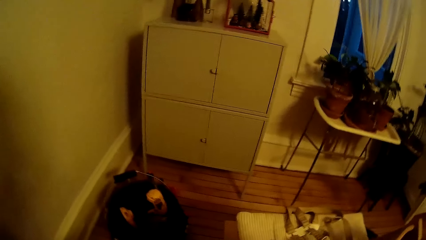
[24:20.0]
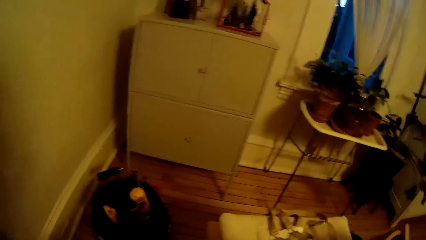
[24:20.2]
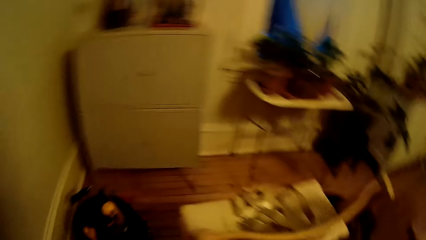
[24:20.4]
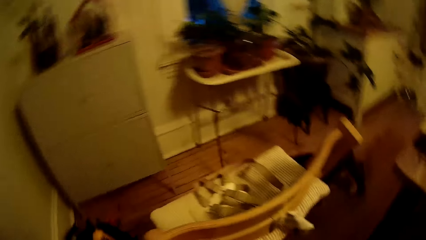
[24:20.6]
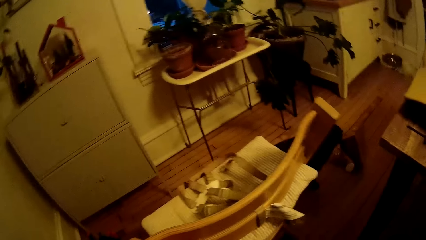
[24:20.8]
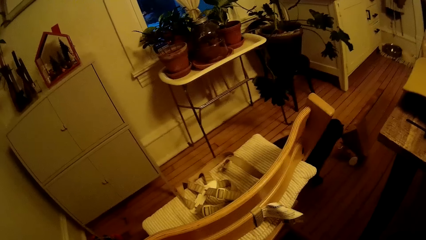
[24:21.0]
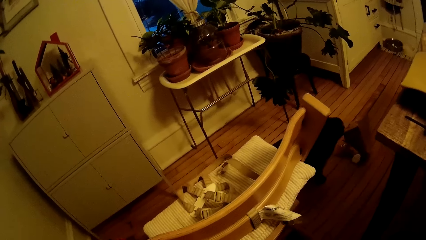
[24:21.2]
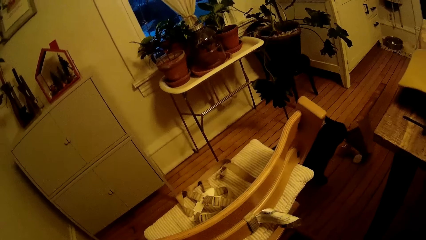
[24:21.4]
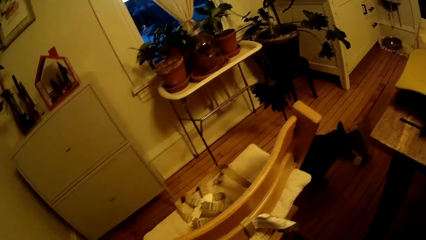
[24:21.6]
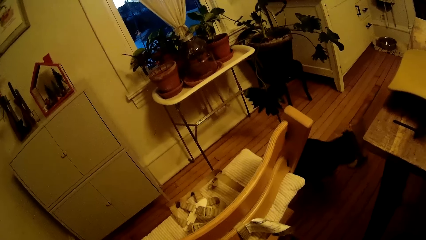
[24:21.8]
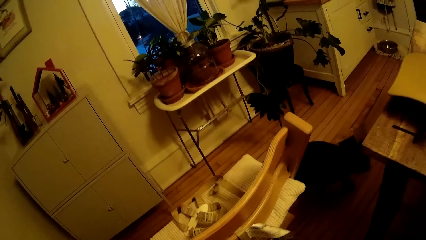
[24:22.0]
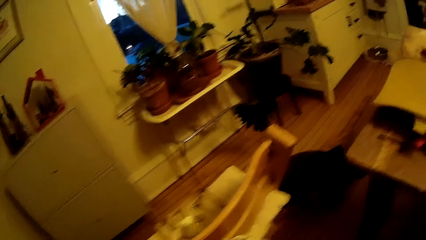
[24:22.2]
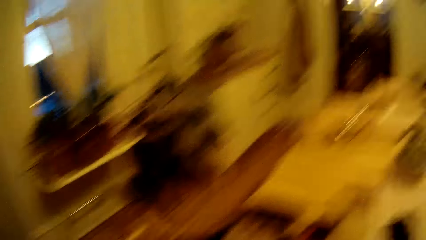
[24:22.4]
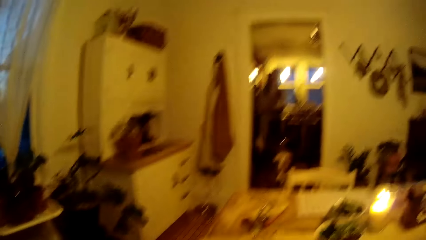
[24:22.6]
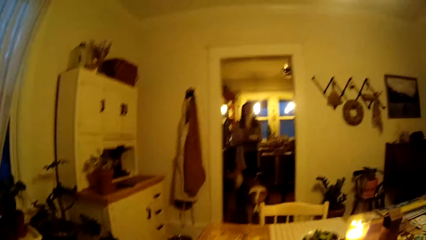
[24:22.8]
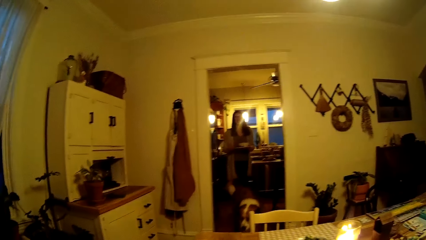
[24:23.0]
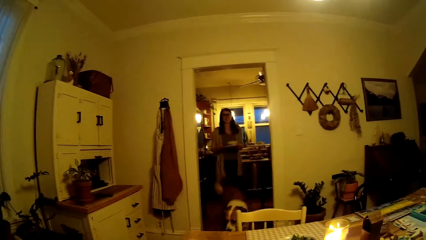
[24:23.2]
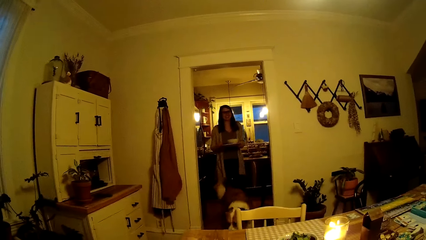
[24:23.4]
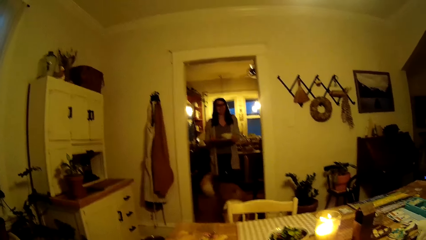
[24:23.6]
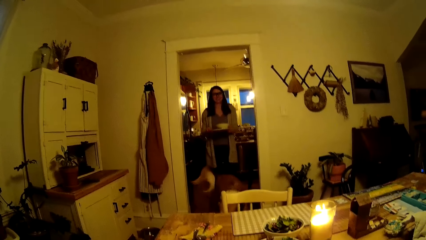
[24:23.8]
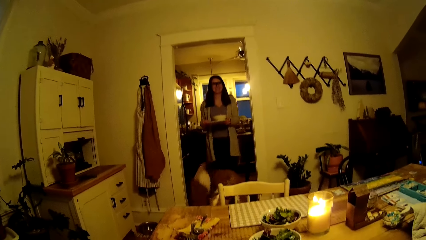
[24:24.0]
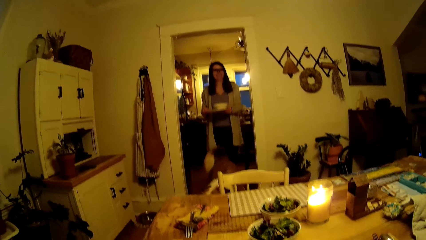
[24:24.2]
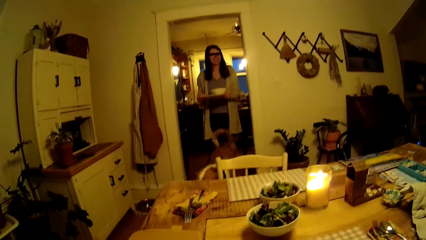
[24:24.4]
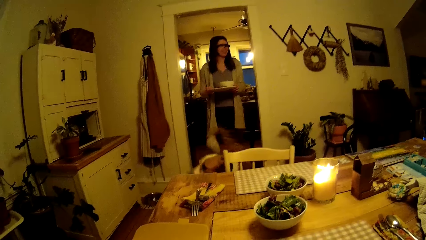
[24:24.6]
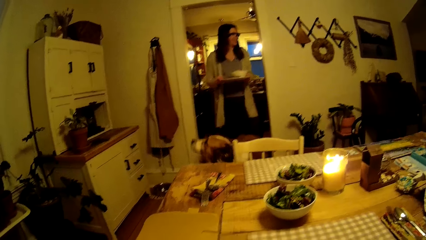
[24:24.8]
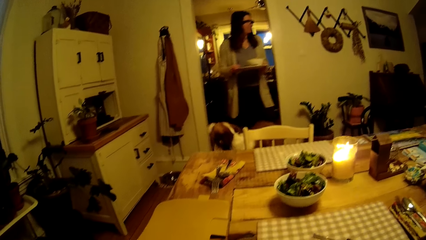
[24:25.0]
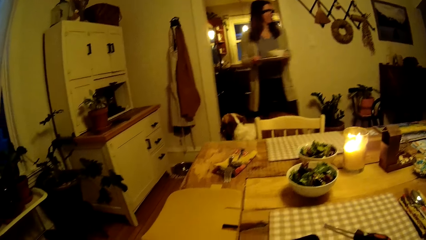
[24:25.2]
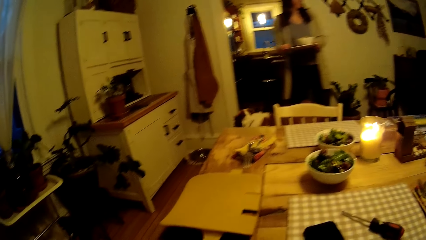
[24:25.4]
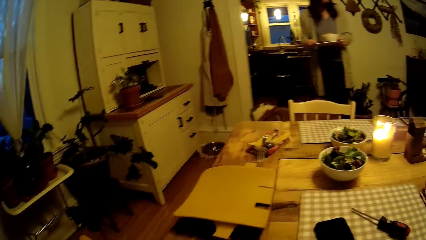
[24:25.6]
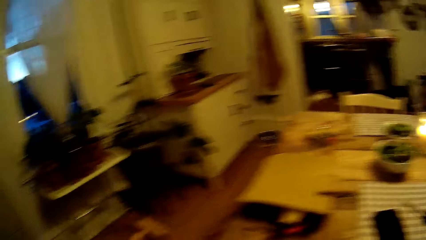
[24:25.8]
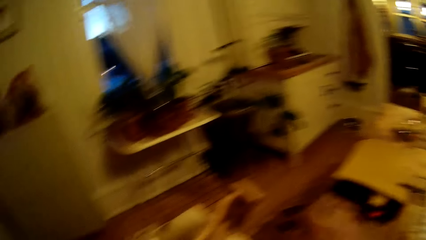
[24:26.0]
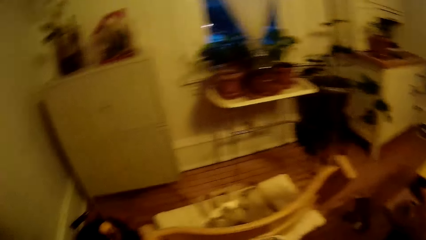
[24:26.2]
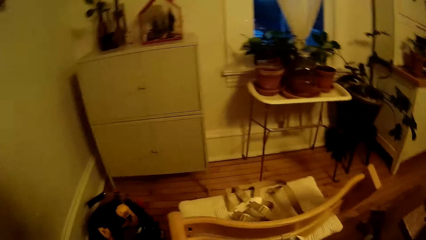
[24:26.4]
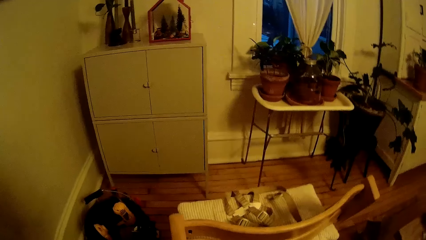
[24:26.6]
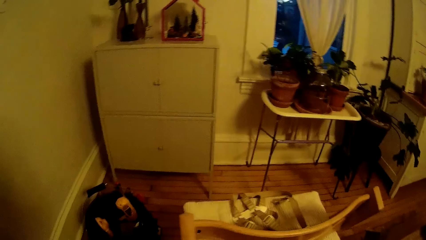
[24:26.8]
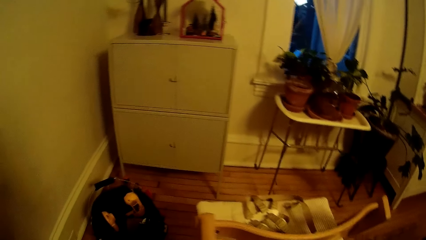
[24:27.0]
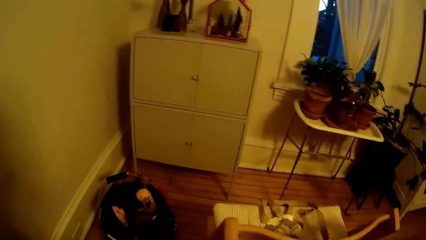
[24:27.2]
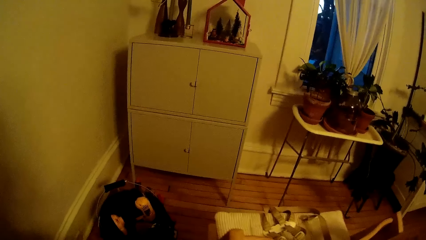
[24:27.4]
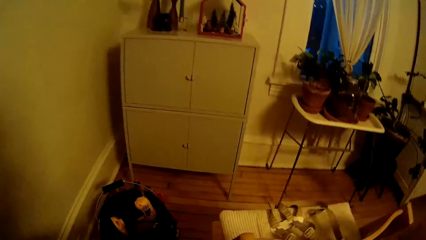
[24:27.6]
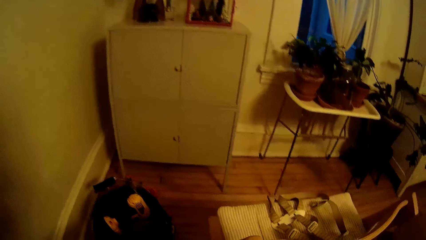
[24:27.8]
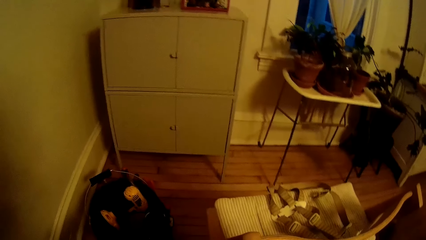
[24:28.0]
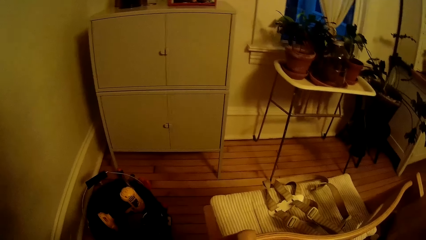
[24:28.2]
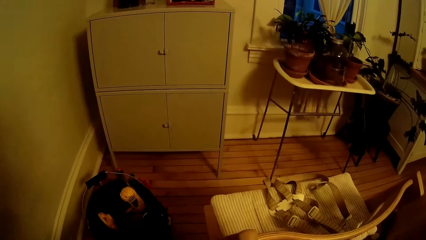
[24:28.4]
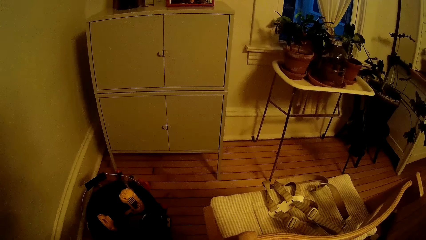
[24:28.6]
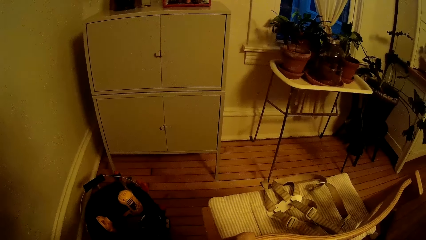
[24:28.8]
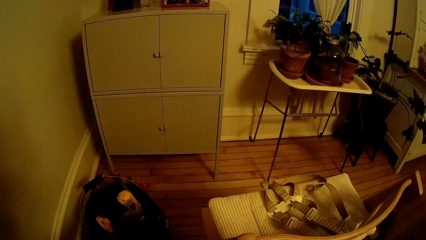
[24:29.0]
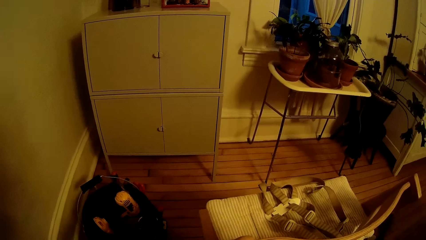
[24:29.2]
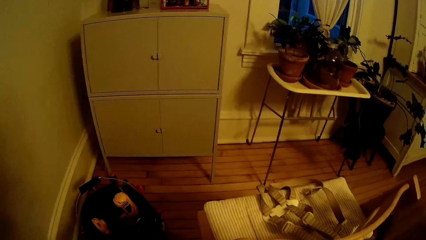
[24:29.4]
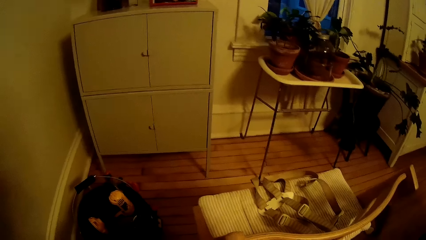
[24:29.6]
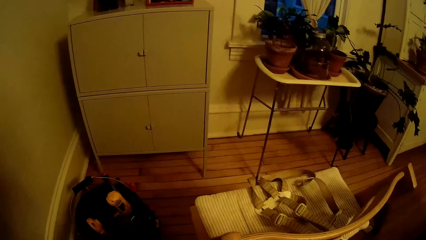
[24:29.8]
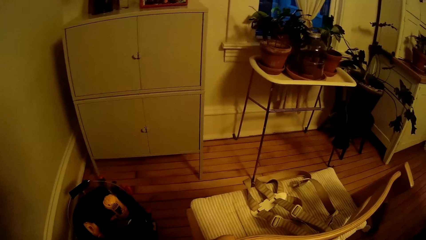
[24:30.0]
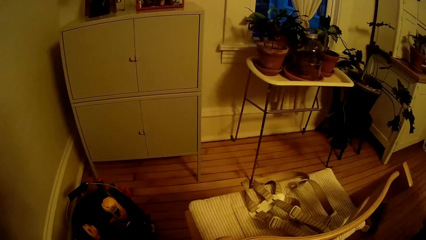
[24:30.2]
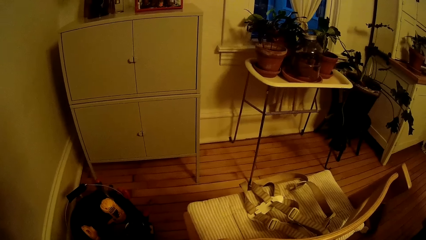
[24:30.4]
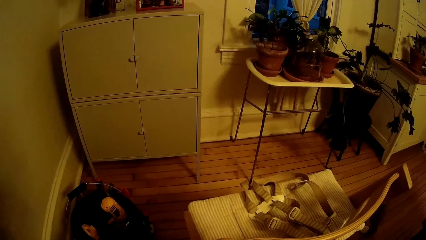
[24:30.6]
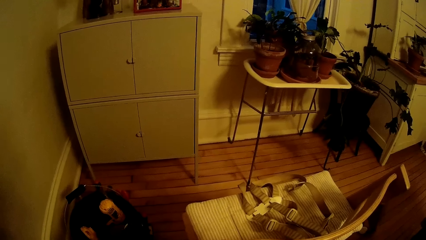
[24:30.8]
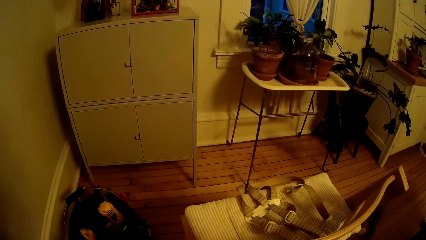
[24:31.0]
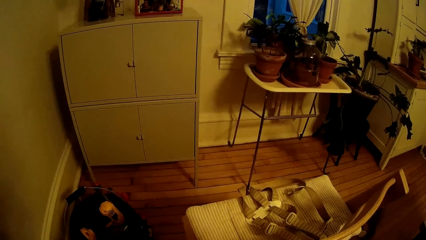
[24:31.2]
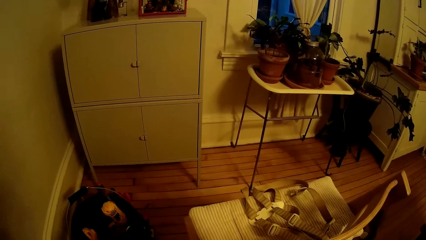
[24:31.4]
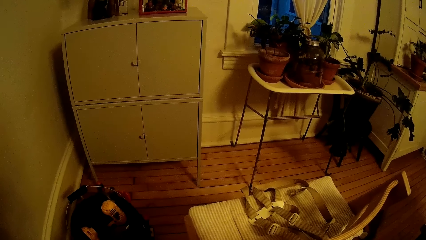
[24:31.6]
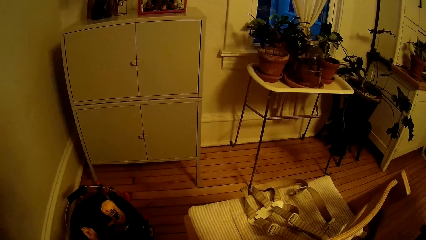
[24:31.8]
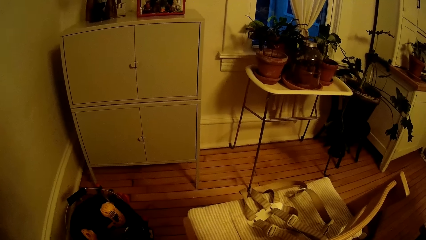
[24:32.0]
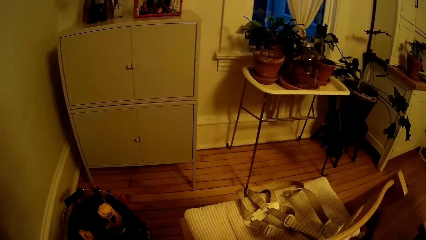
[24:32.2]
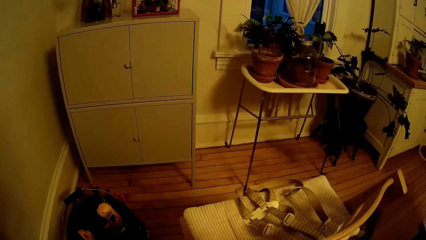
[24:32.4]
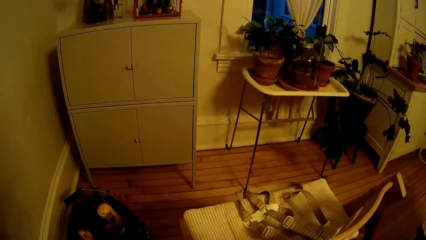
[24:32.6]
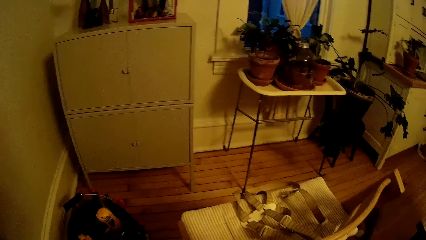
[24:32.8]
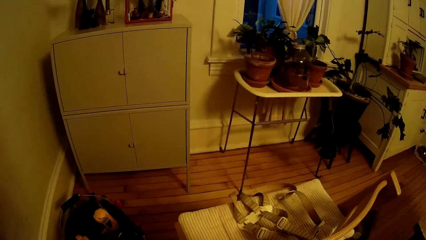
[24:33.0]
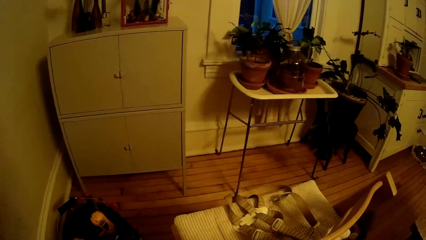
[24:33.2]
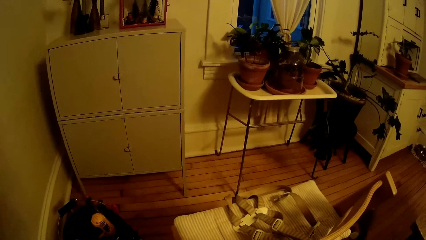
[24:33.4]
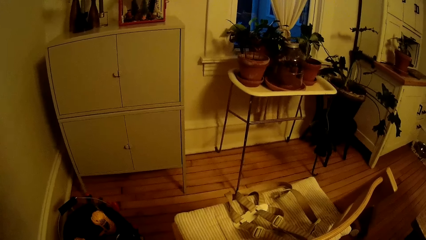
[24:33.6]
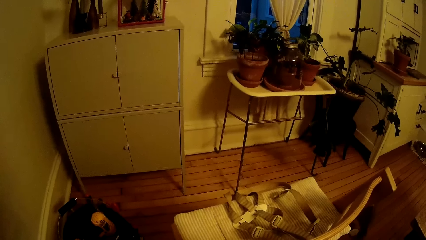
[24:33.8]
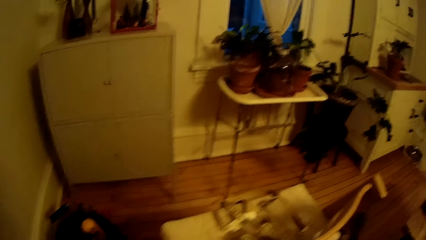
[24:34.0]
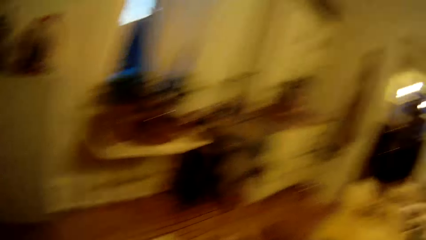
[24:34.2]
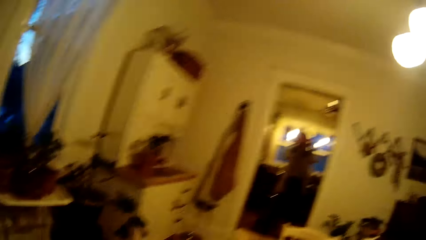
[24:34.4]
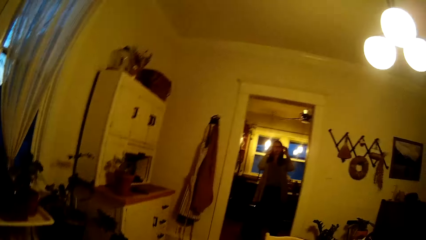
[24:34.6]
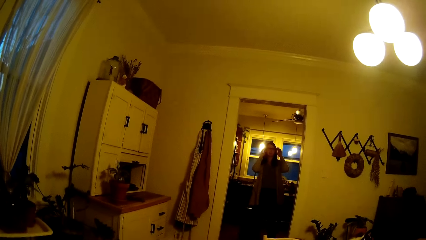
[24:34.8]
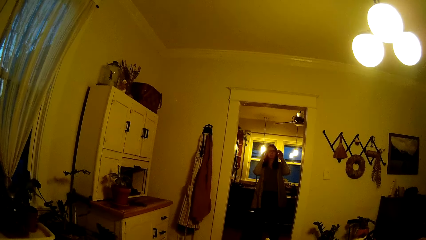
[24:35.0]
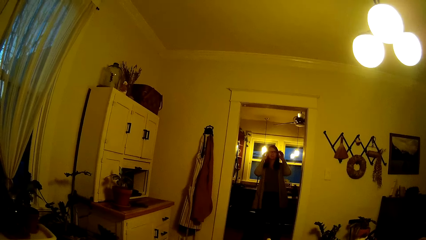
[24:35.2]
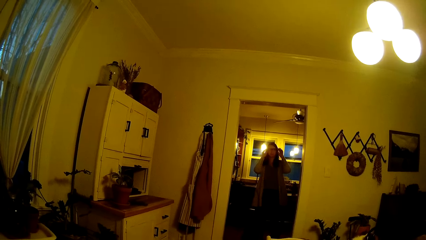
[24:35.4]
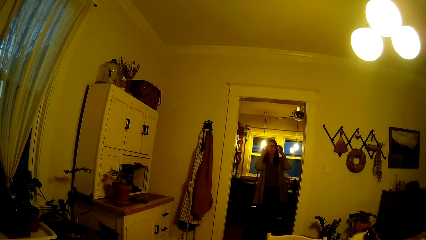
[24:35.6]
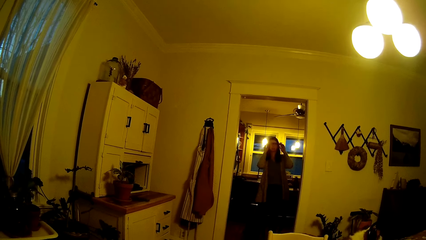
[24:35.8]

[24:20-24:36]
A dog walks from a kitchen into a living room. A woman carries a flat plate and bowl with both hands from the kitchen into the living room. The woman converses with the camera wearer and the child. The woman touches glasses with both hands. The camera wearer converses with the woman.
